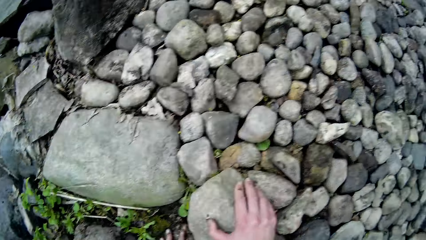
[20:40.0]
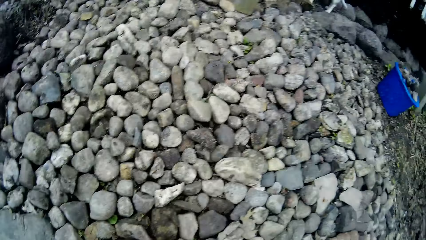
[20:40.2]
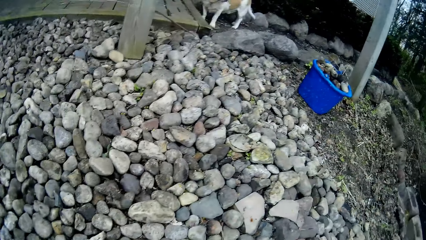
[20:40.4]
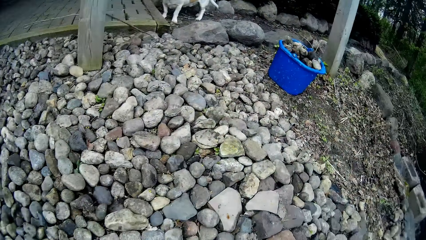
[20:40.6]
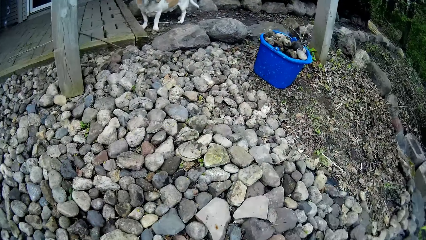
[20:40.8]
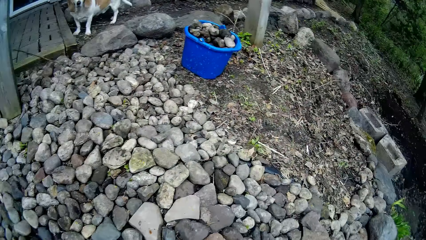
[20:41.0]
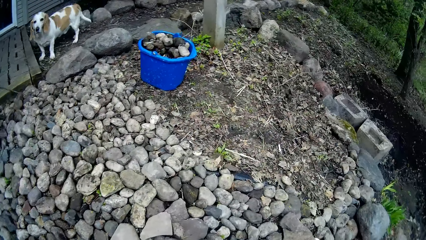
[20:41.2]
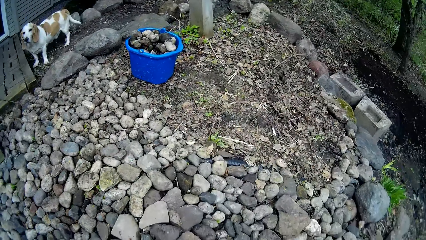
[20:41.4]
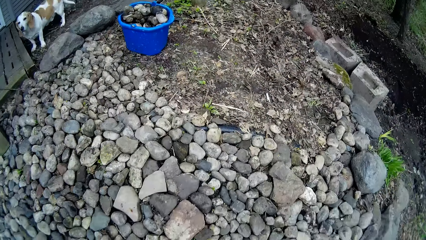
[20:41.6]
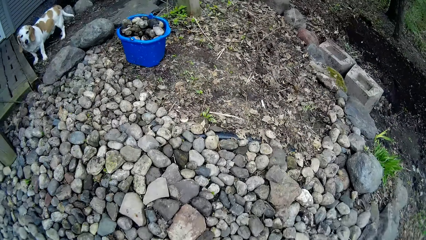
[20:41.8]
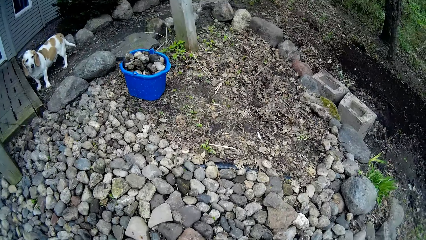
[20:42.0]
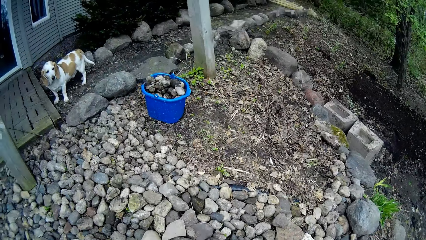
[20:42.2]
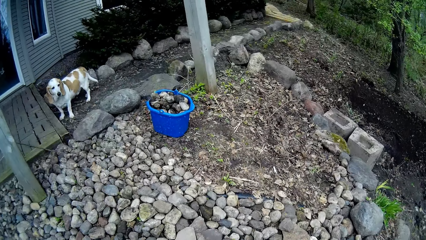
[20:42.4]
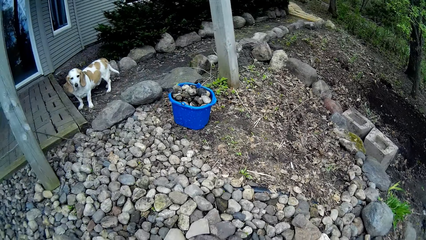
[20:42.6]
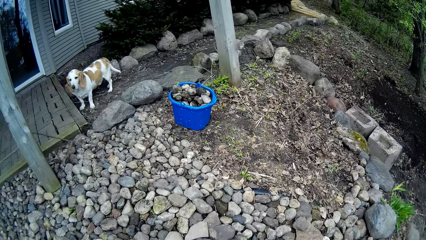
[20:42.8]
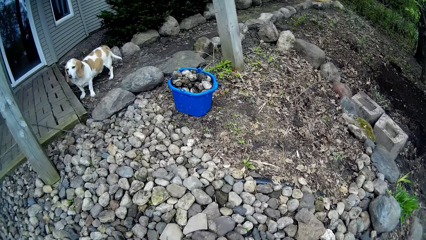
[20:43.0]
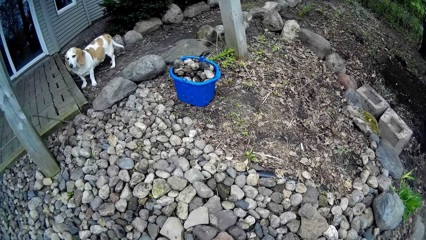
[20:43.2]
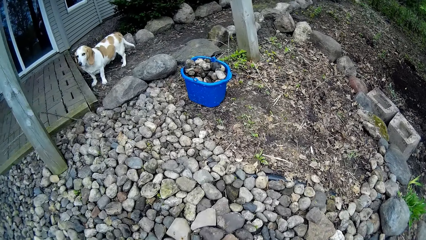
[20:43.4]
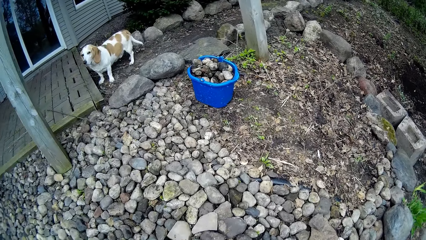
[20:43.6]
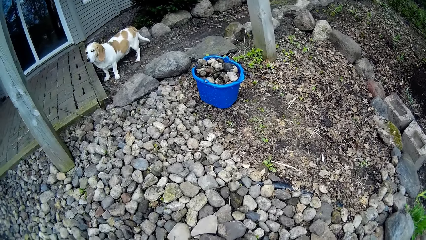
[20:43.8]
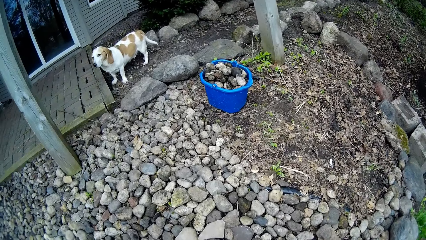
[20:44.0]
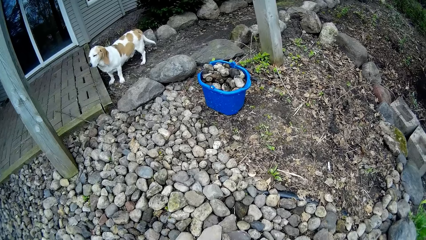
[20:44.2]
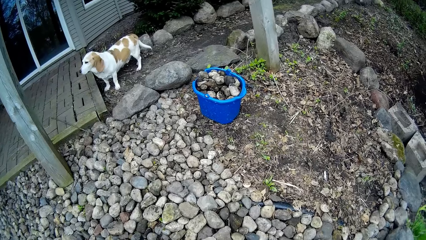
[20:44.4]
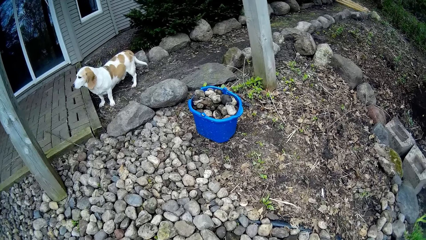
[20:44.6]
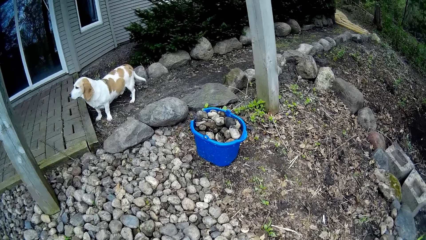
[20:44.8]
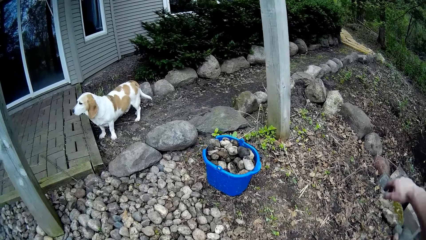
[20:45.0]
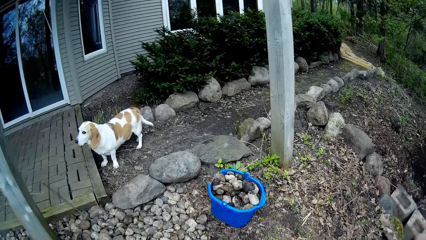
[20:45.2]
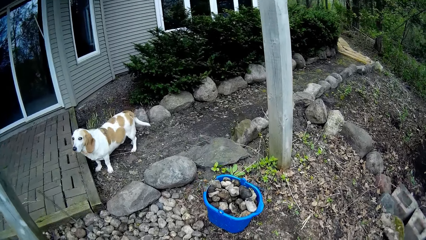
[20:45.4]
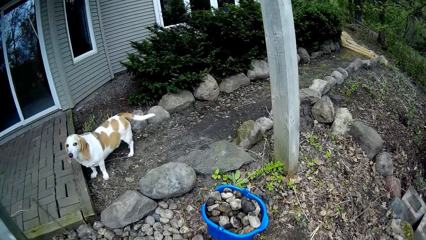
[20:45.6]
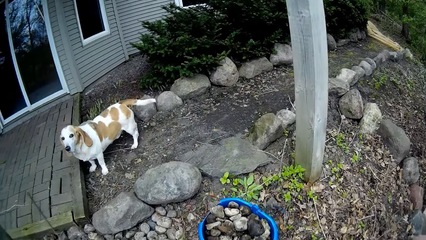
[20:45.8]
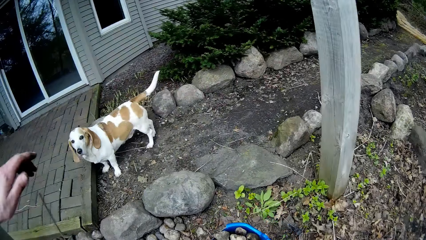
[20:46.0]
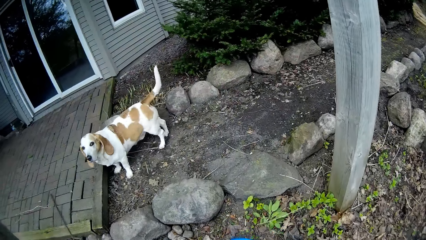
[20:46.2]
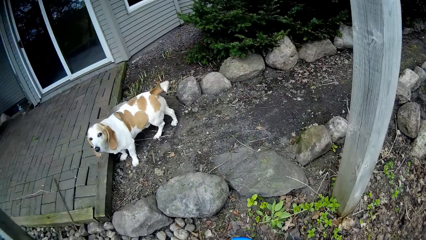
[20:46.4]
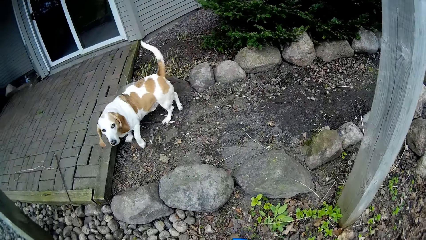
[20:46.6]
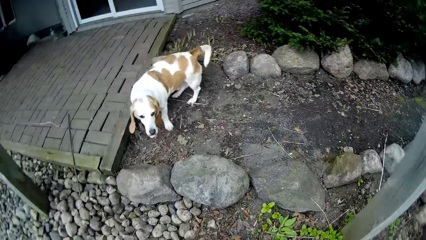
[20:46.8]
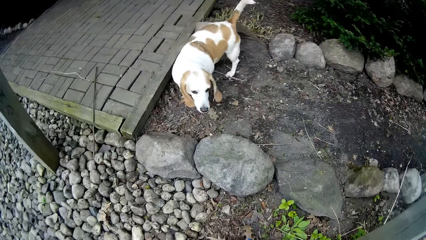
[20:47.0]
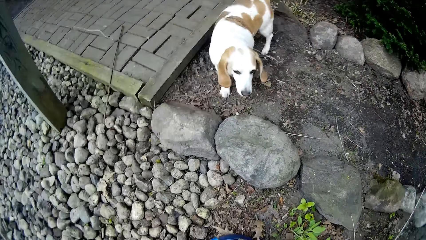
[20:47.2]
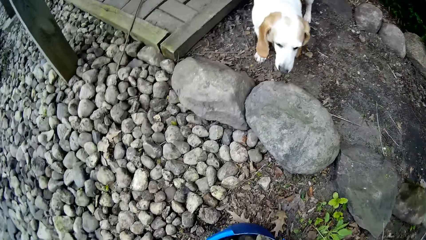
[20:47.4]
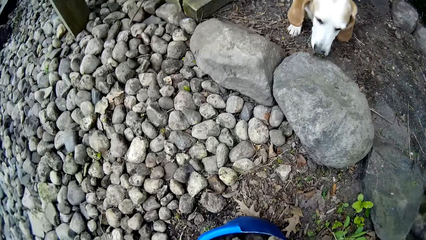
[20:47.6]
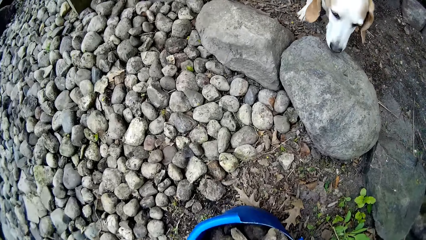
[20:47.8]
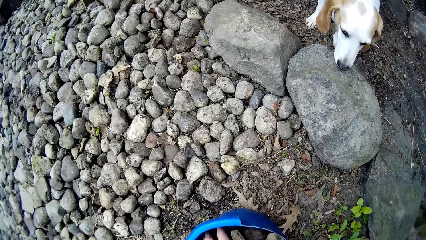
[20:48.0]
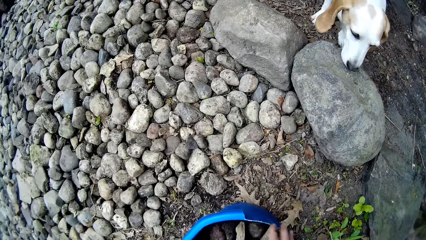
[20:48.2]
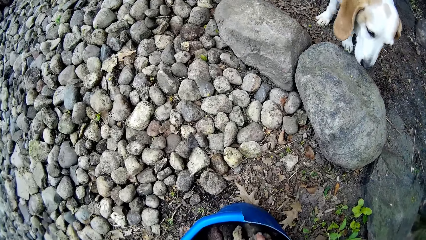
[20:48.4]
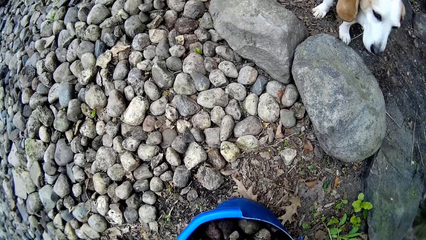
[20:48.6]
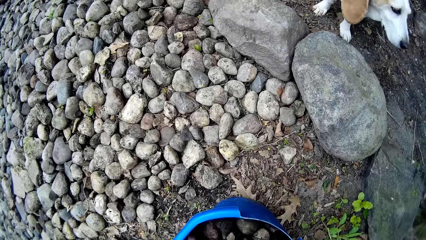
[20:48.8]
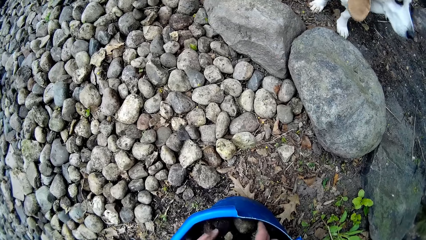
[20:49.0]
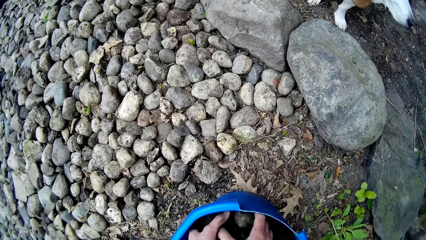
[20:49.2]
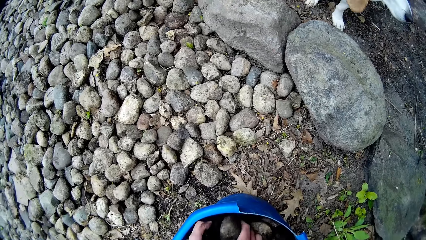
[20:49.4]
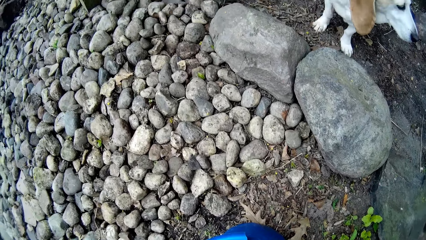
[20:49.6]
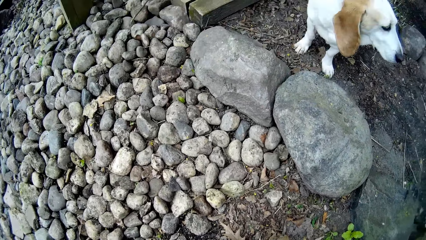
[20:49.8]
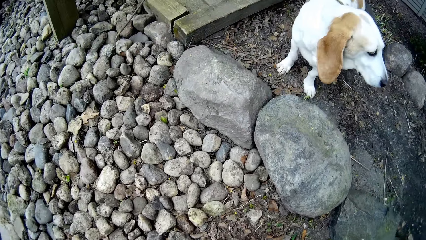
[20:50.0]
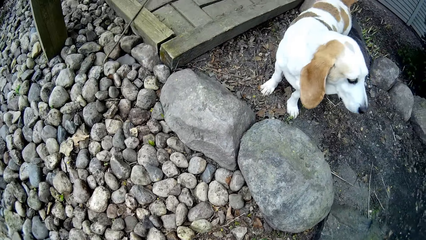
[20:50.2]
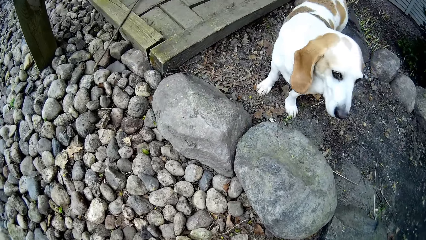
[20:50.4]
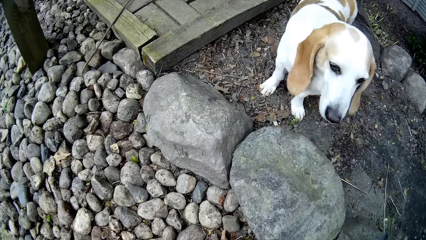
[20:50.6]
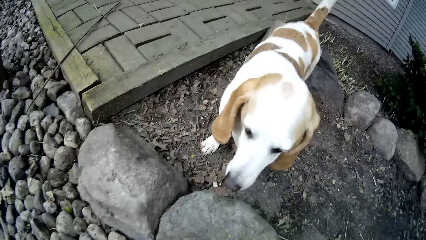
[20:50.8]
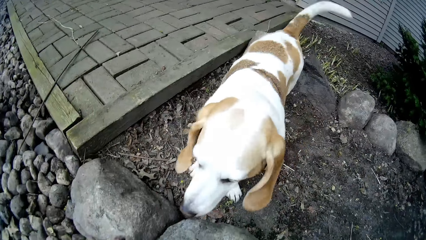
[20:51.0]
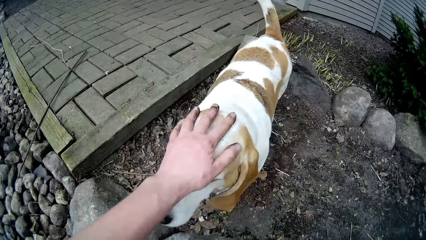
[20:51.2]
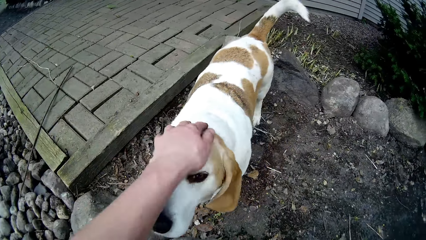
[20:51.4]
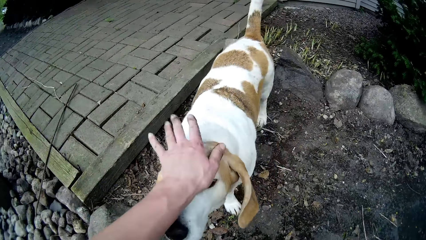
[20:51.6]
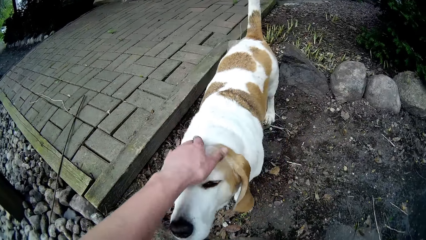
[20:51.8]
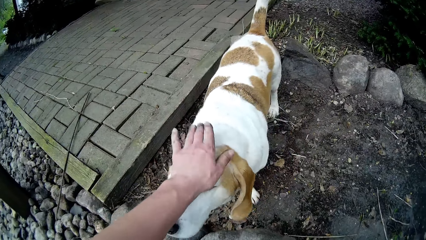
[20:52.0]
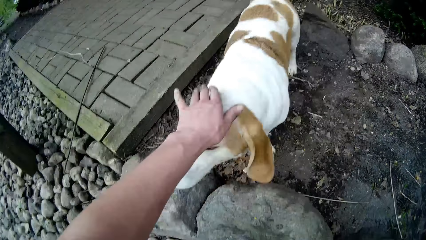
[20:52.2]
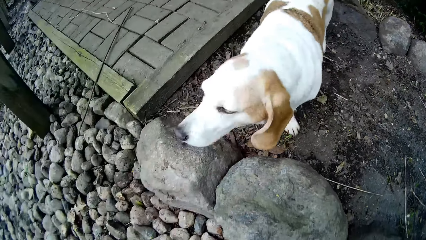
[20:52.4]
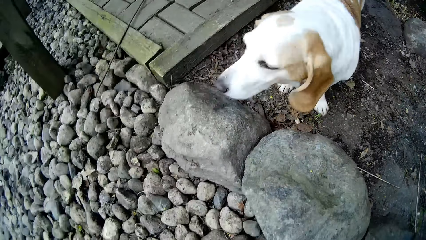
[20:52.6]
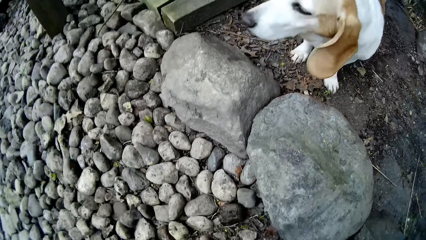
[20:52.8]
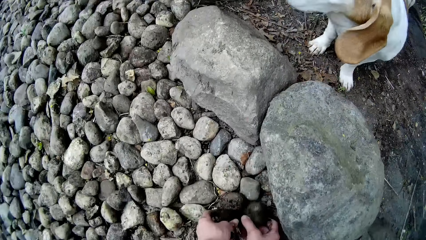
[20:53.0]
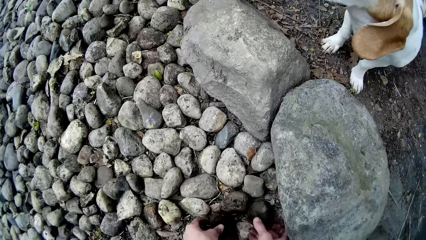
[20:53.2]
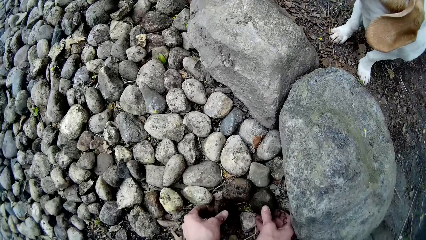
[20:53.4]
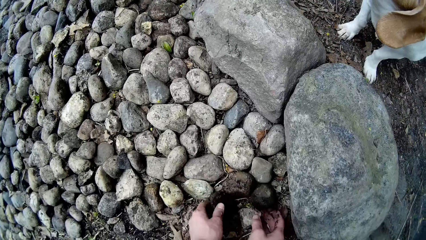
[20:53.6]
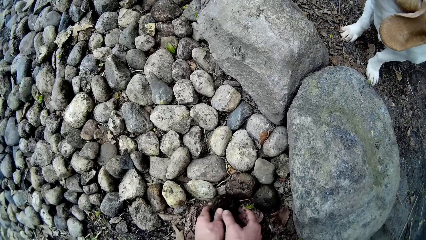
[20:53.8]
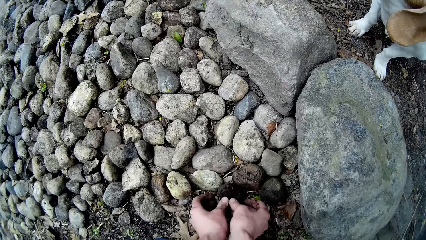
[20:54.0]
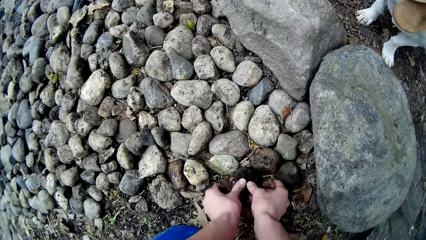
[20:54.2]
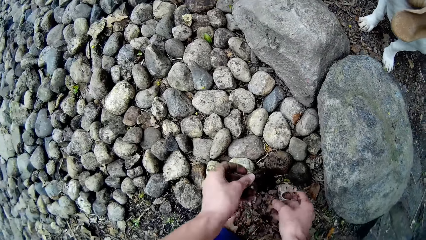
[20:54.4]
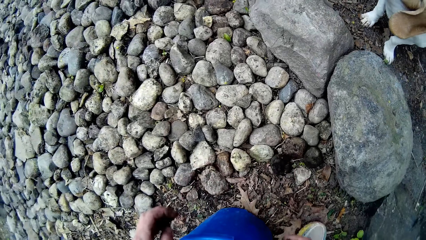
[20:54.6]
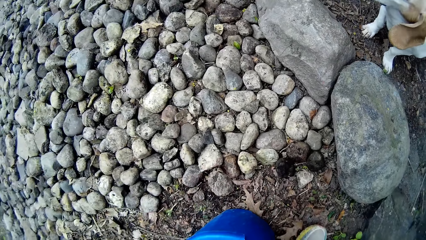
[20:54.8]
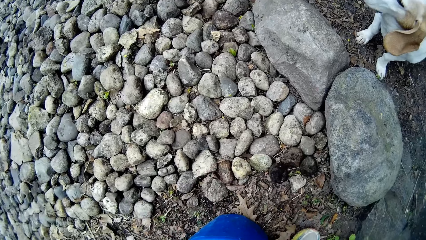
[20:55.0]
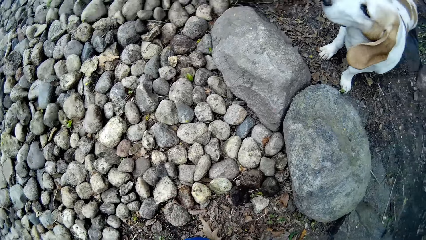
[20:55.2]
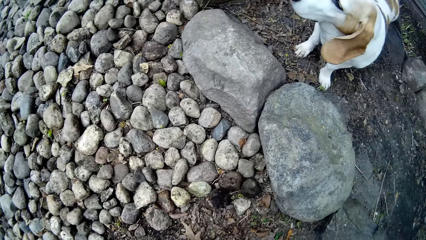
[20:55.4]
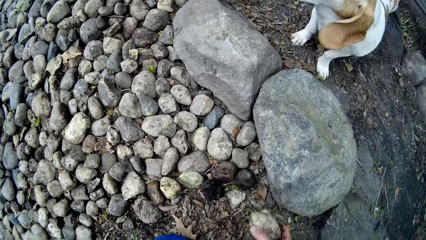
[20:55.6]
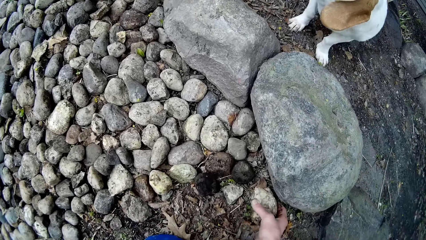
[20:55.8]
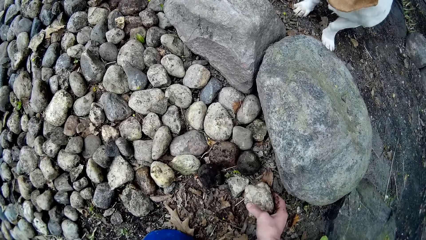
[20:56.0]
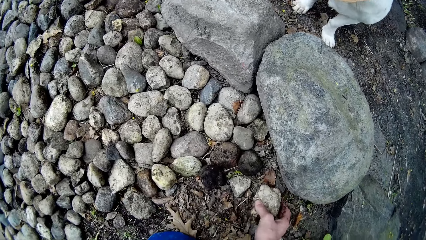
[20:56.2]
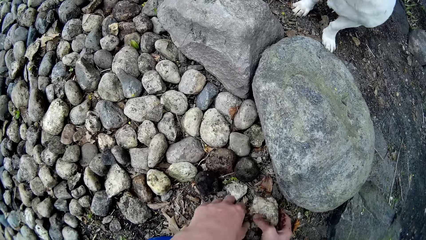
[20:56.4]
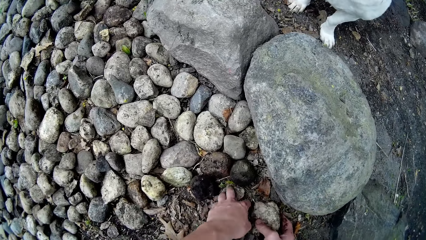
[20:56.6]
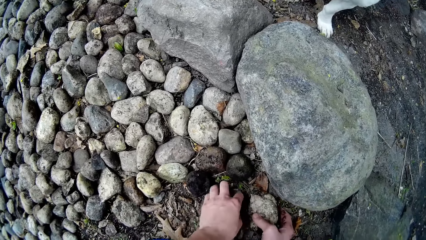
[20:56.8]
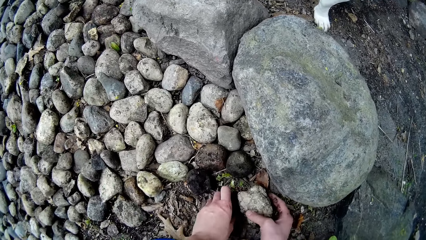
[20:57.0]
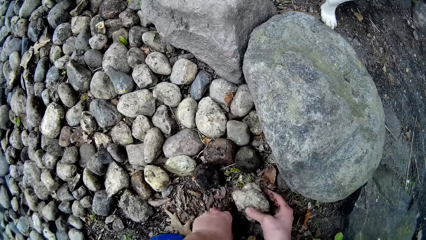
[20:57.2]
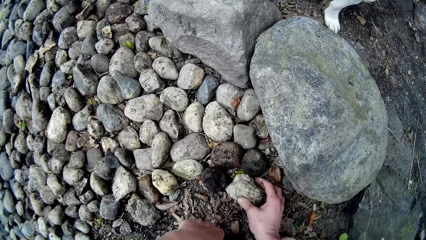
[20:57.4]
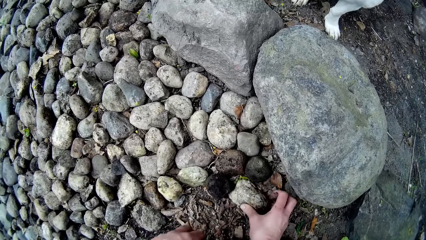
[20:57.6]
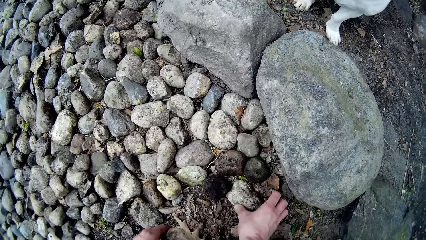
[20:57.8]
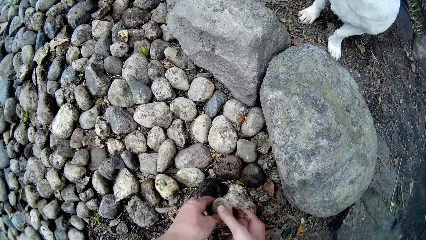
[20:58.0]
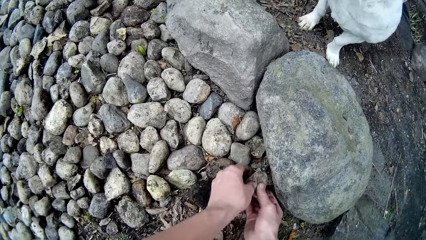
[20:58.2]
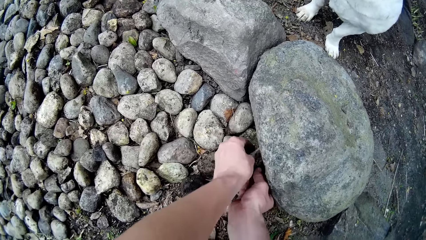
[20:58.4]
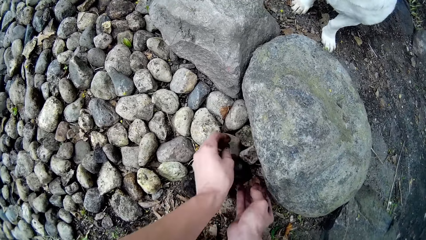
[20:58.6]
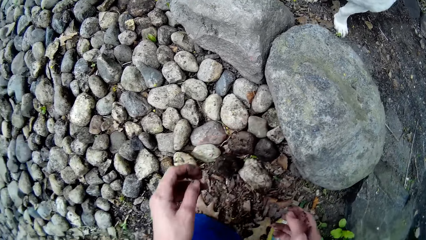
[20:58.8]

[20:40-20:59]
The camera wearer turns around. She looks around. She looks around again. She moves her hand, walks in the compound, moves her hand, and bends. She picks stones from the blue bucket with both hands. She looks around and does something. She taps the head of a dog with her left hand. She arranges stones on the floor in the compound with both hands. She collects stones. She looks around. She arranges a stone in the compound. She picks up a stone. She arranges a stone in the compound. She picks up a stone.
